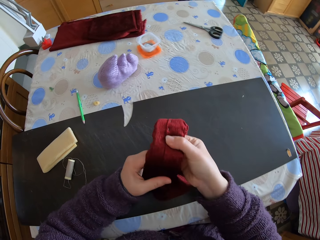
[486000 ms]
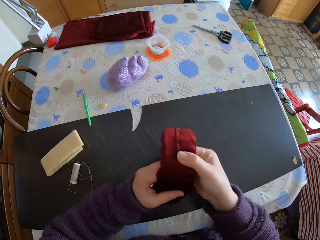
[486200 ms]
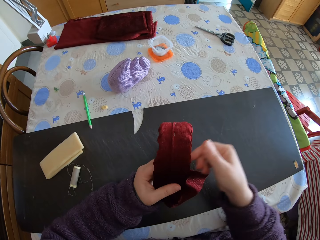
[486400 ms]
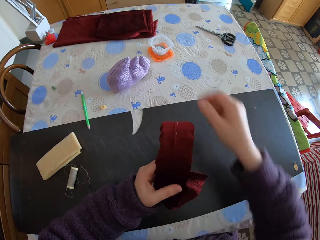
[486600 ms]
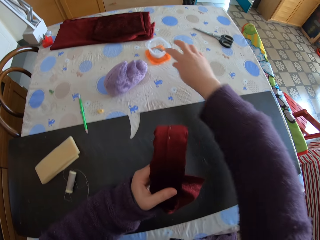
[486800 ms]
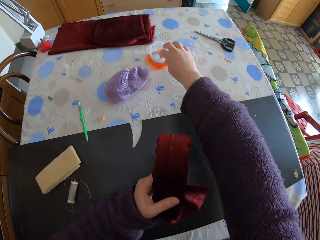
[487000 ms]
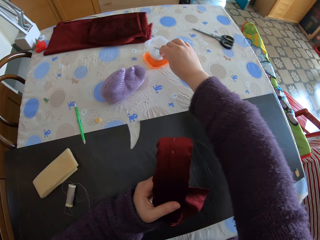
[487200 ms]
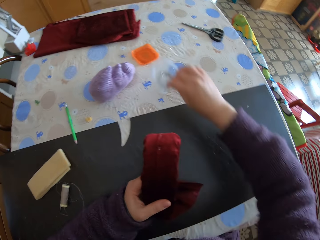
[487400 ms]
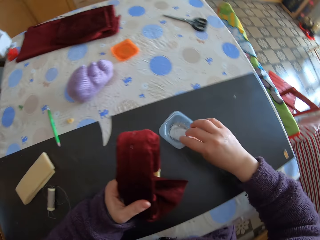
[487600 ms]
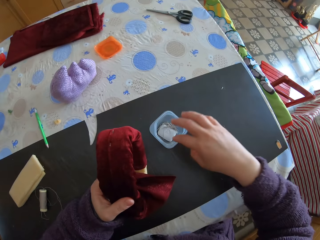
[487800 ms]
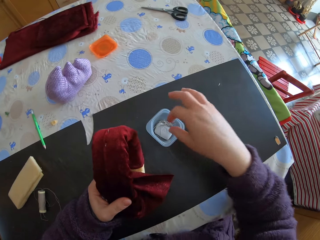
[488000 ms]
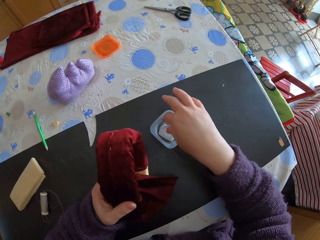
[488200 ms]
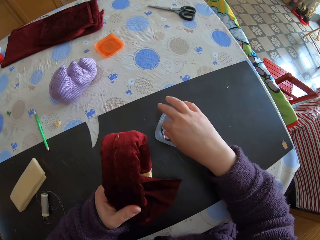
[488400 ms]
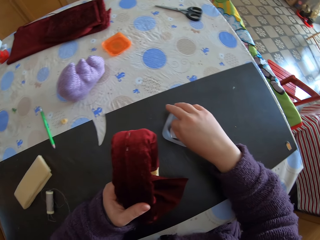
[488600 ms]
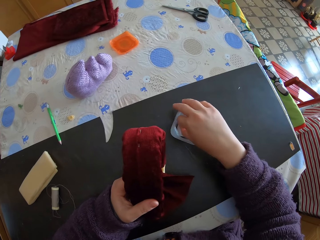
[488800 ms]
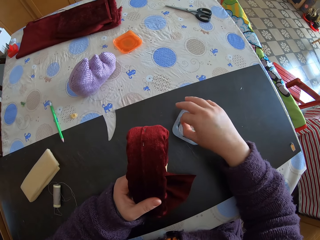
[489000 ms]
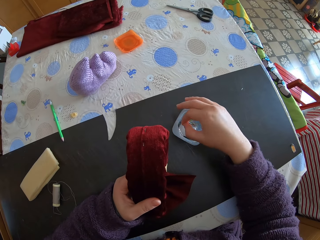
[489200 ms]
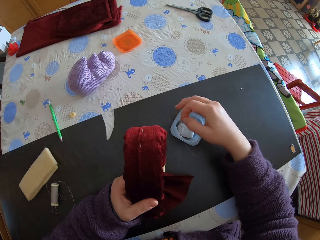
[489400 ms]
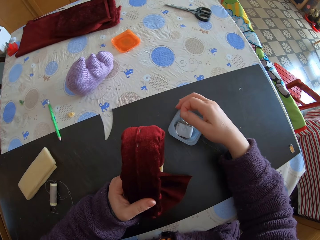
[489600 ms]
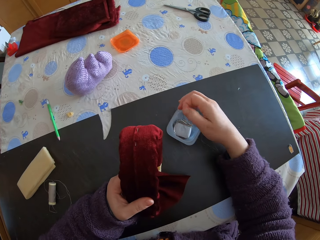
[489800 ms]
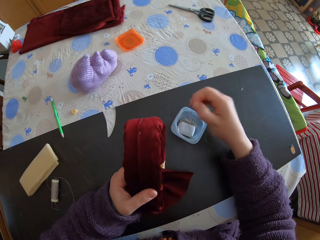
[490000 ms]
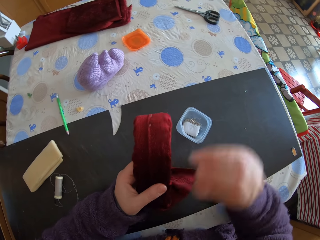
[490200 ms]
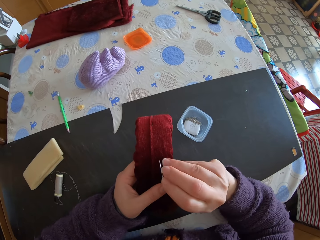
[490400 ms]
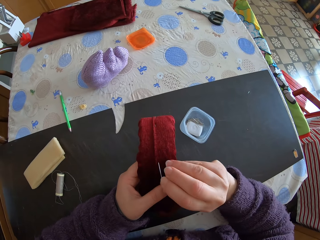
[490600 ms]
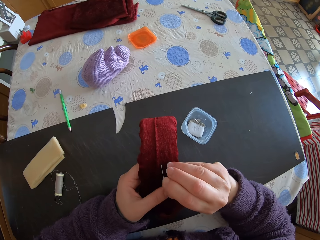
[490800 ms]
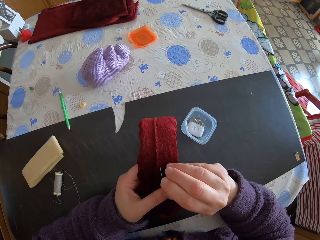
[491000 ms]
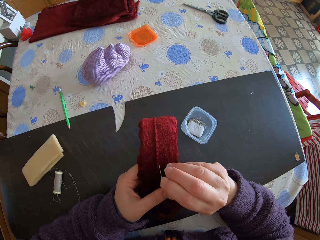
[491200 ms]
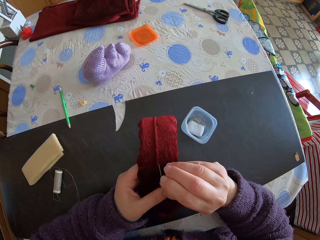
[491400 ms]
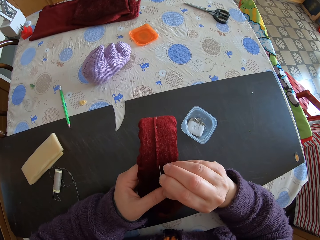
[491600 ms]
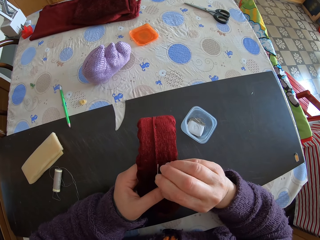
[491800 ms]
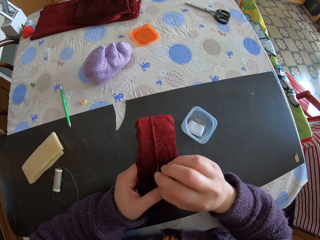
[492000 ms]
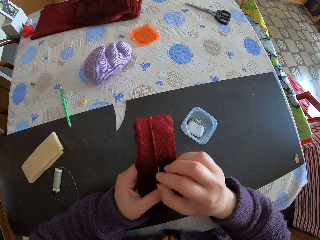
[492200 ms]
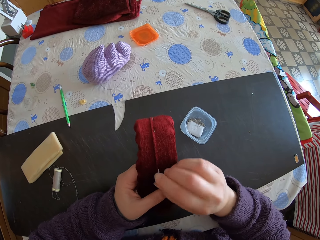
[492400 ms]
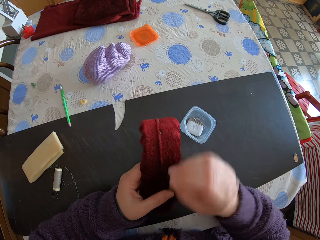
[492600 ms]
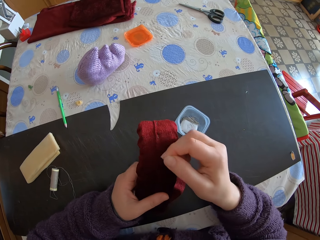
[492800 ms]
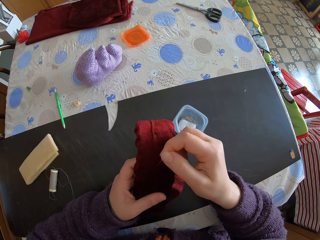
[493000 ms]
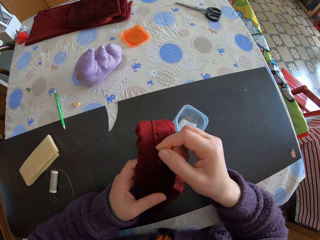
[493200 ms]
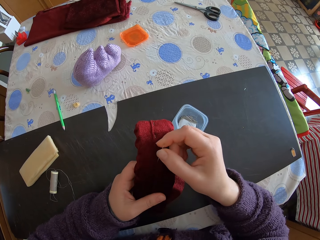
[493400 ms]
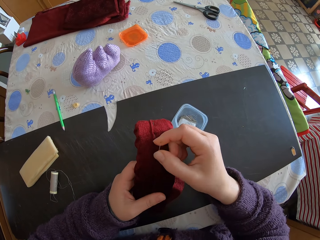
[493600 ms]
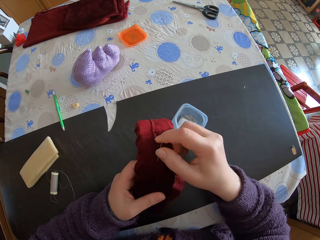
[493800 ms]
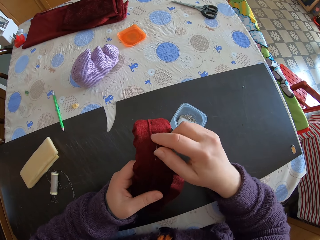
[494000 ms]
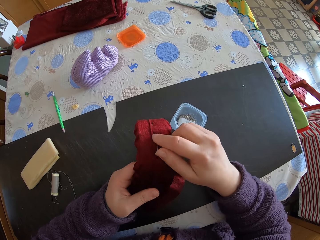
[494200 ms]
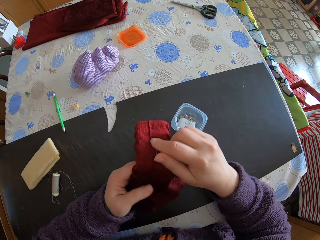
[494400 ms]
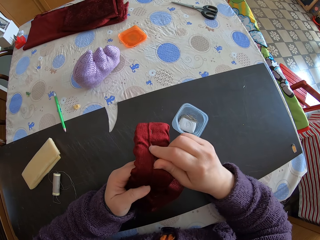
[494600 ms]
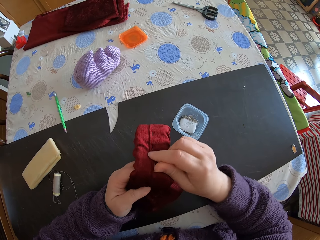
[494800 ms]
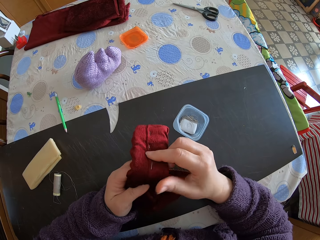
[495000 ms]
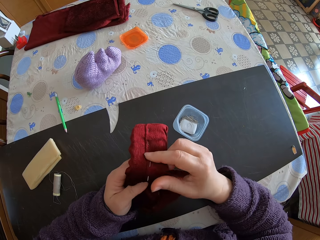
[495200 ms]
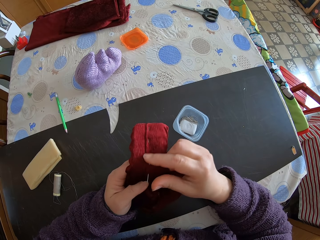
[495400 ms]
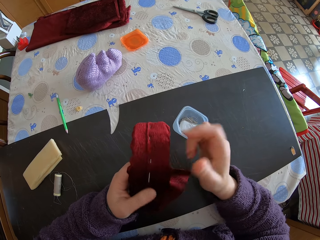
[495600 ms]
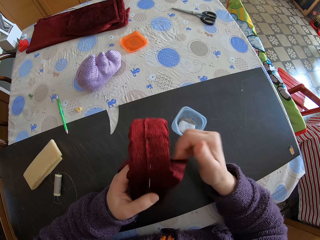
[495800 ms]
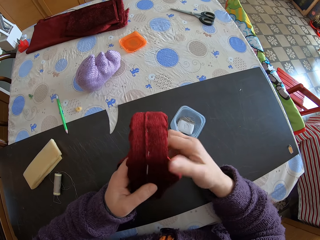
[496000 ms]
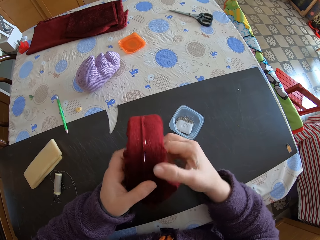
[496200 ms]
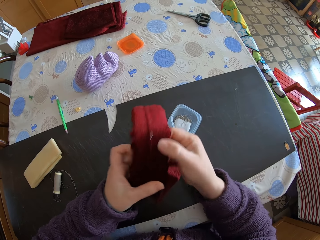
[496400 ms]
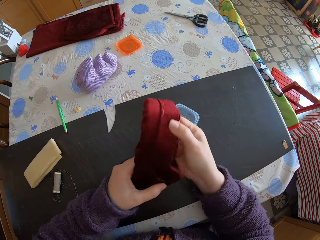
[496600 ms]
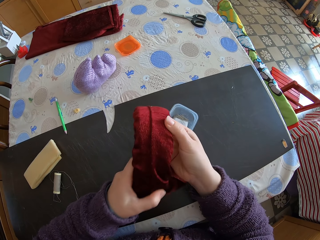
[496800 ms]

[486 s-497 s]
The camera wearer moves a box of pins on the table. They grab a container of pins. They pick up a pin from the box of pins. They inject the pin into the mattress covering. They join the foam and the piece of cloth with the pin.

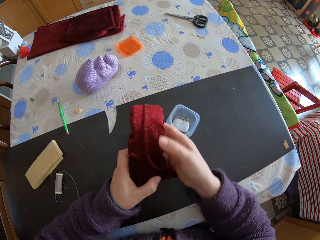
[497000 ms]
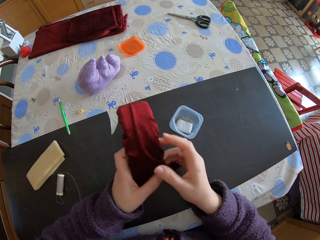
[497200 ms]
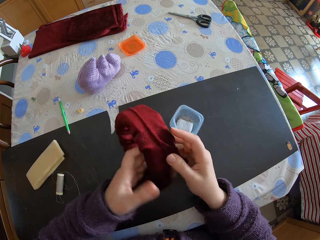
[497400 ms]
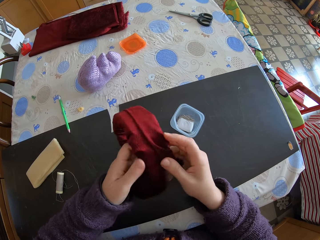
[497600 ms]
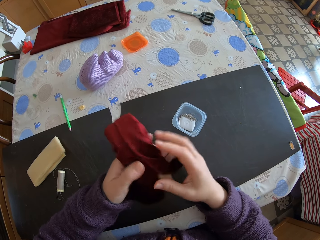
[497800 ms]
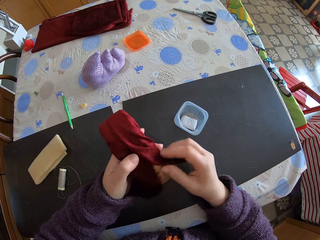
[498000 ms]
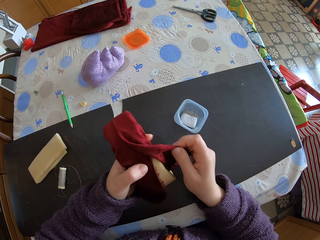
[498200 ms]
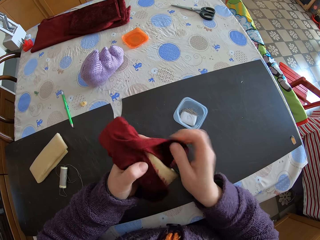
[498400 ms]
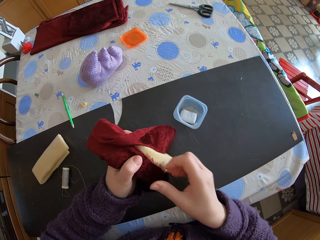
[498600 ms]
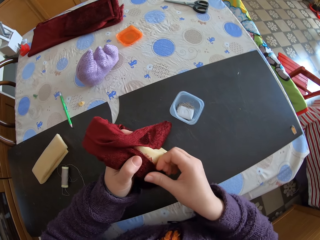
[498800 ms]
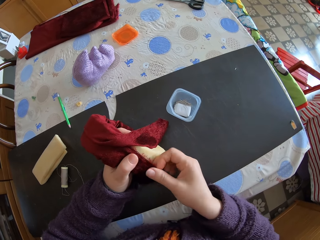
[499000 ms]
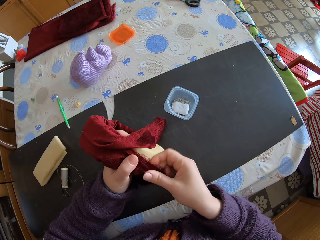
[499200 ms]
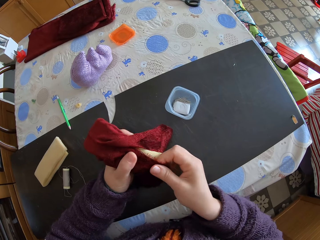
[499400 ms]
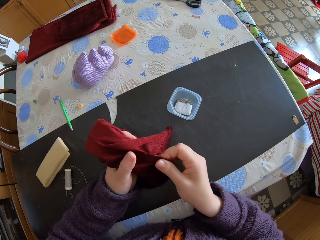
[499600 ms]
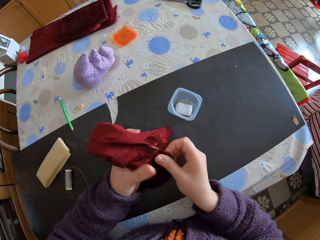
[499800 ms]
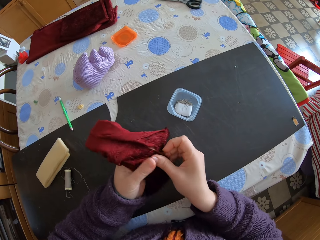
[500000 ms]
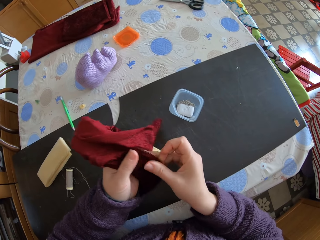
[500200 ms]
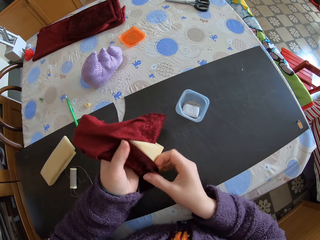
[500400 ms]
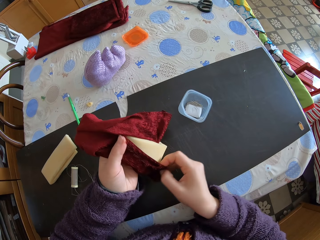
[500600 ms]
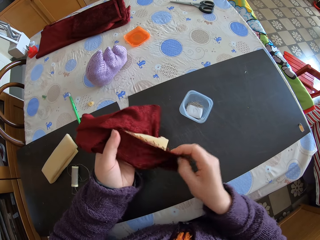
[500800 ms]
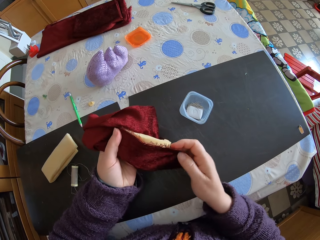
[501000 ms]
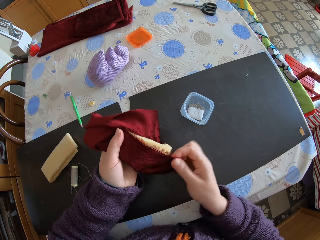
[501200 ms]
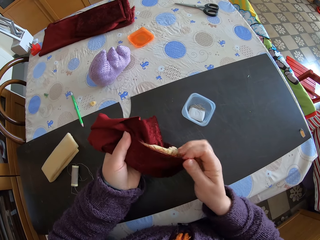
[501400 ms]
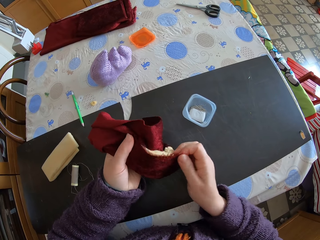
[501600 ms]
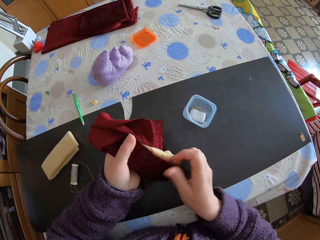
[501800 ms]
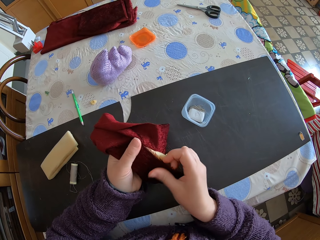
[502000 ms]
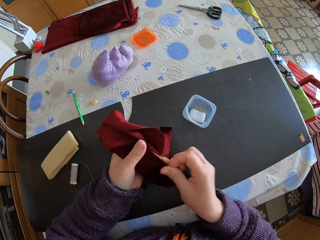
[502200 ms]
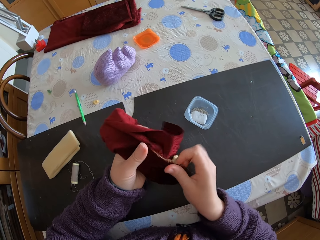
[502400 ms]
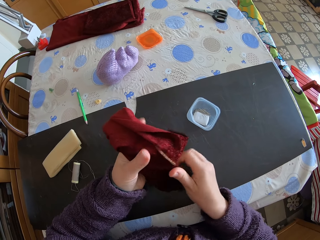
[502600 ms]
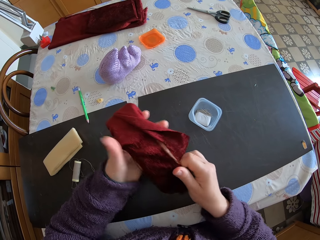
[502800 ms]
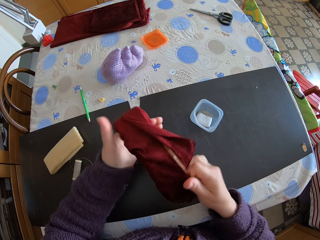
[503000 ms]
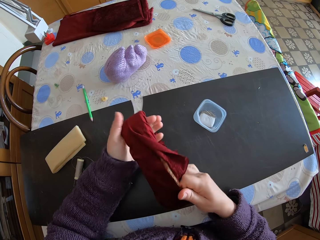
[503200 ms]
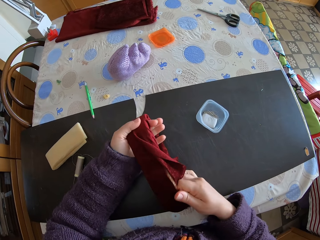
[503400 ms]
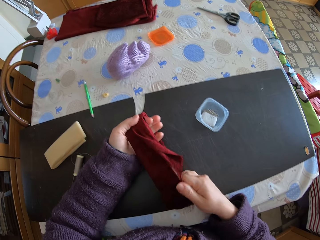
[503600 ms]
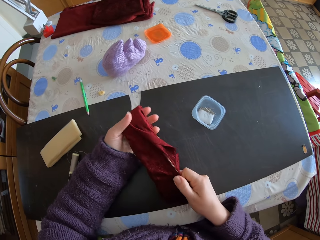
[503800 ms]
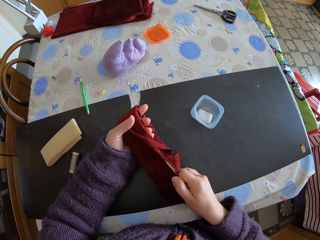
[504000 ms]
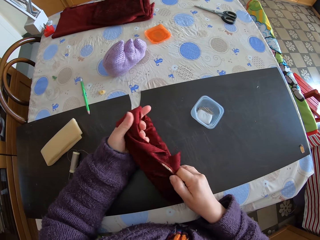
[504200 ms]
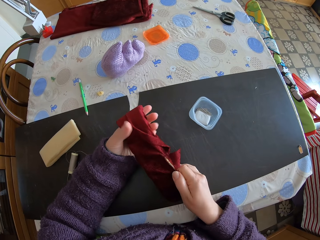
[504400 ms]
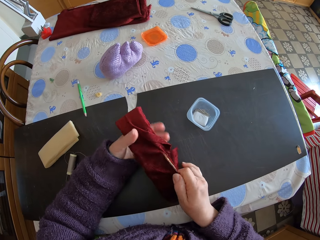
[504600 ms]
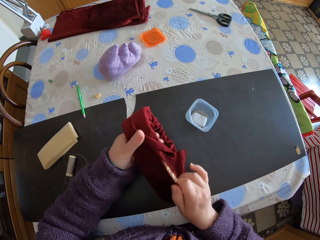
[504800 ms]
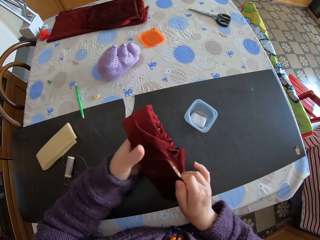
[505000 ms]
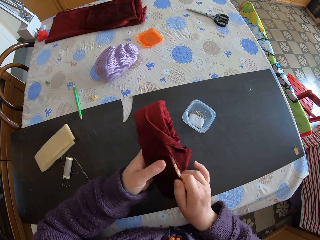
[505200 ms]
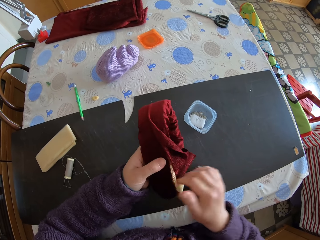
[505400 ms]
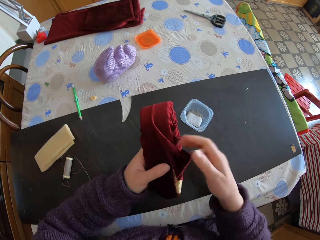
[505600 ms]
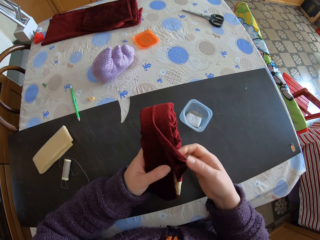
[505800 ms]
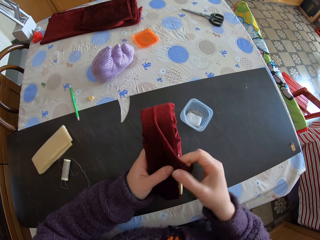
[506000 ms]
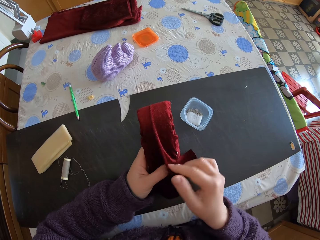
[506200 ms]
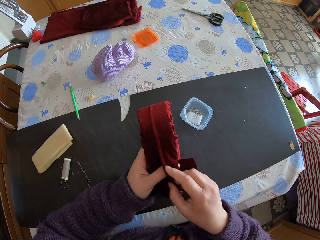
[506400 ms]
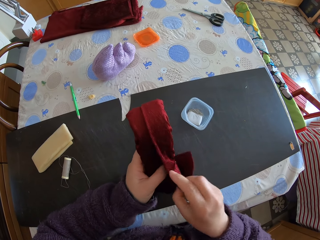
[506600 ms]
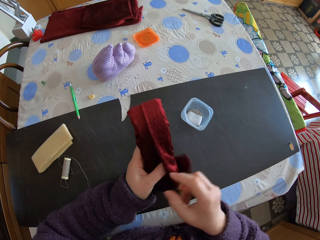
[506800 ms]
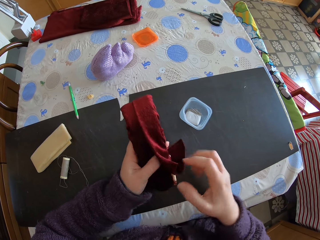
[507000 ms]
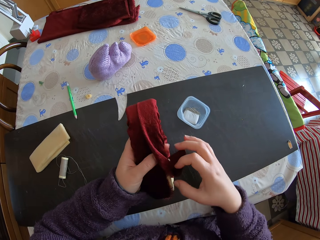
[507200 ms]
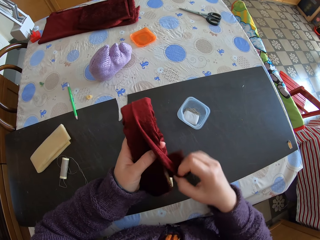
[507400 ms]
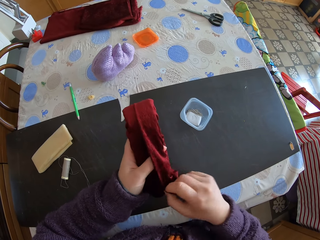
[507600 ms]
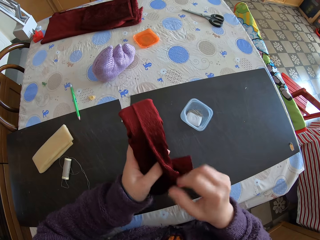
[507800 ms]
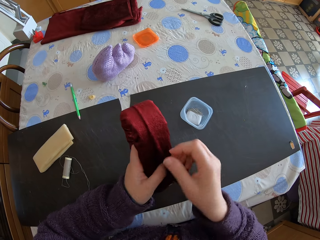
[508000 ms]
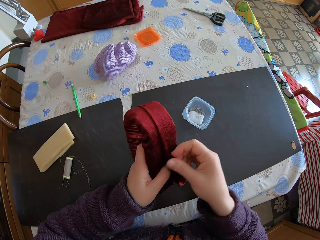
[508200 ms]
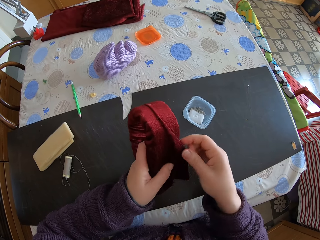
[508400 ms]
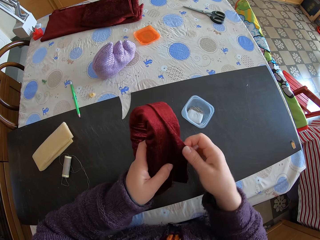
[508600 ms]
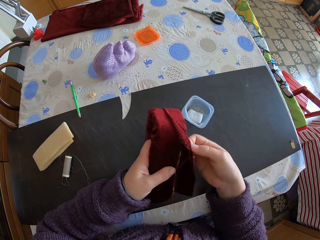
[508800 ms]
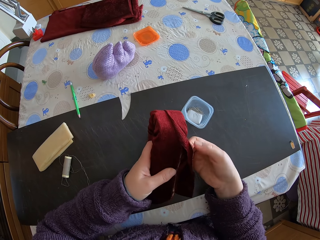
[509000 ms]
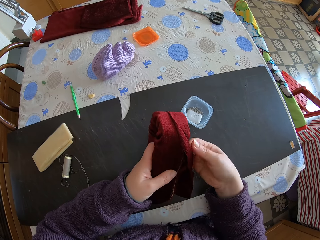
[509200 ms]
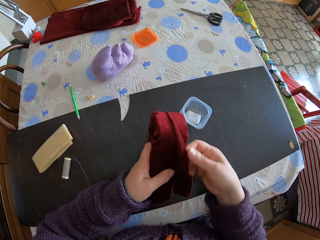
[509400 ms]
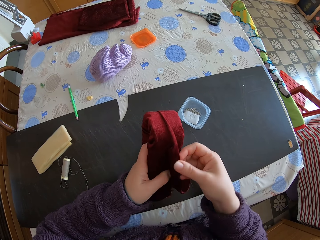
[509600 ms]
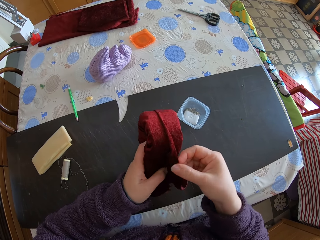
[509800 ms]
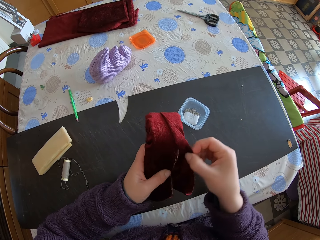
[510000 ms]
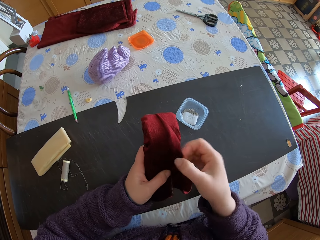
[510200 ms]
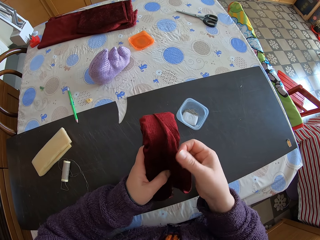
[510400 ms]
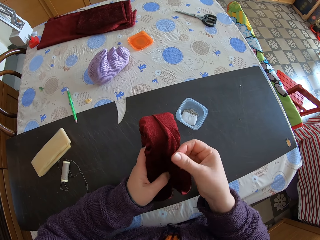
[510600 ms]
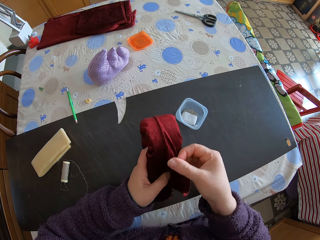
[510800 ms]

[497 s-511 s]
The camera wearer rolls the mattress covering on the hand. They wrap the piece of cloth around the foam. They open up a covered part. They stretch the cloth on the mattress. They fit a piece of cloth all round the mattress.
